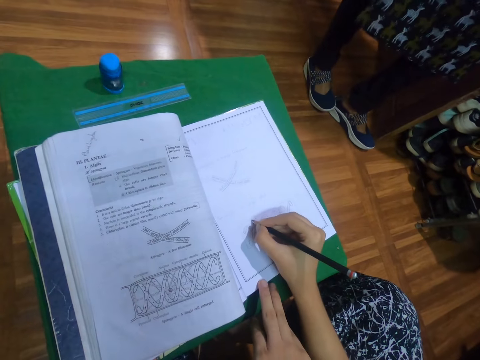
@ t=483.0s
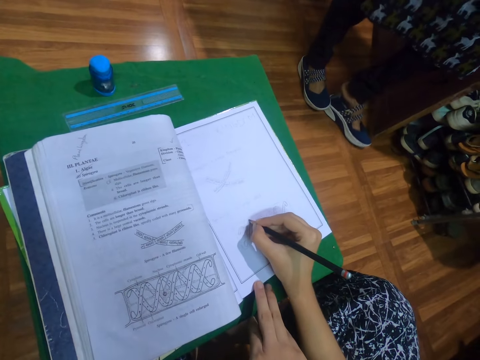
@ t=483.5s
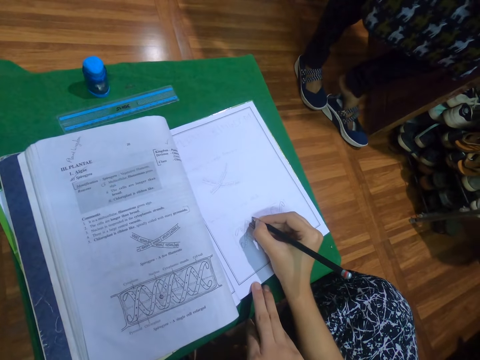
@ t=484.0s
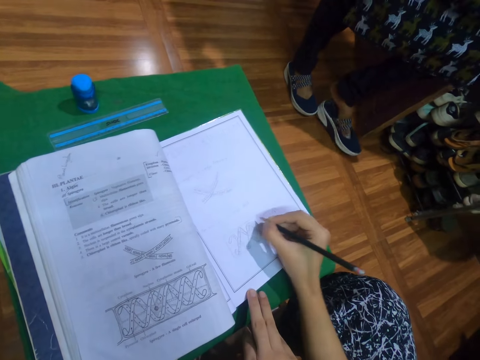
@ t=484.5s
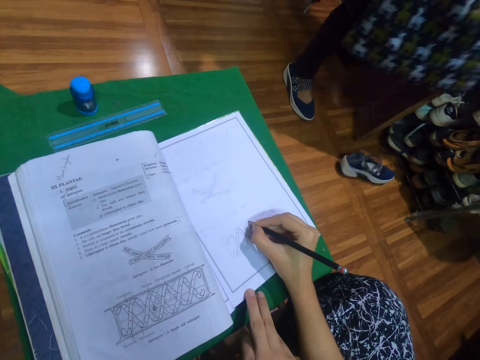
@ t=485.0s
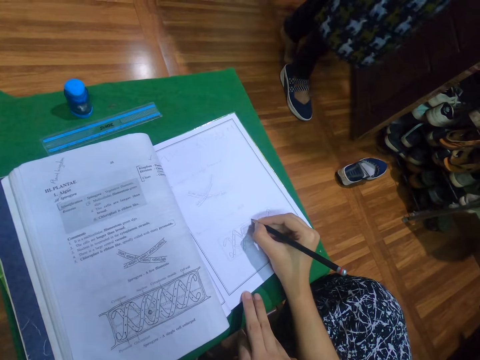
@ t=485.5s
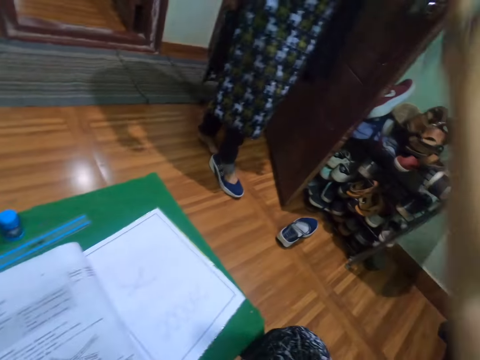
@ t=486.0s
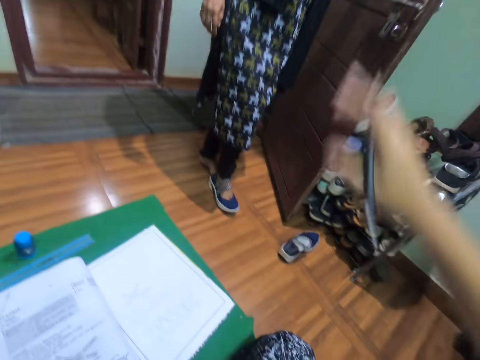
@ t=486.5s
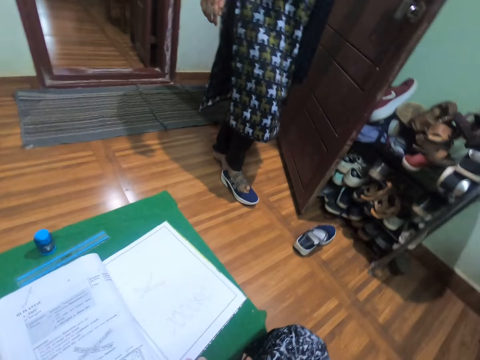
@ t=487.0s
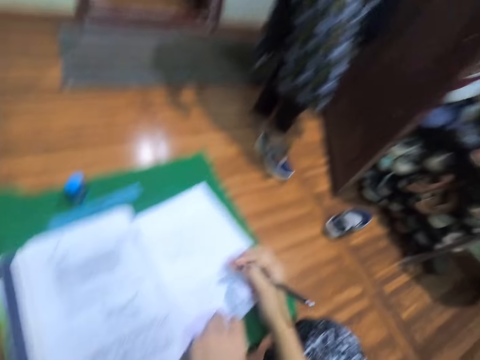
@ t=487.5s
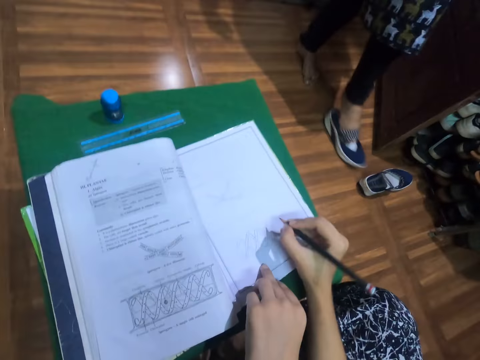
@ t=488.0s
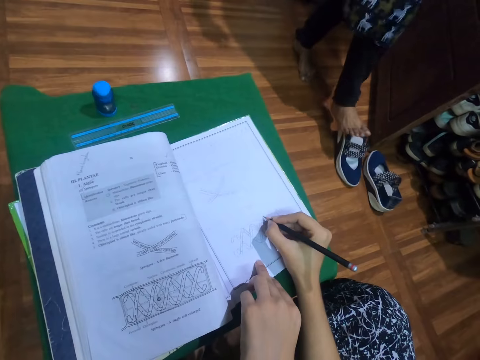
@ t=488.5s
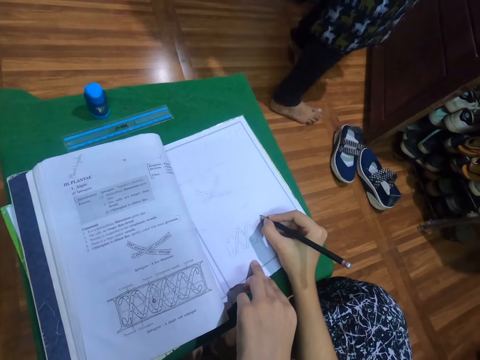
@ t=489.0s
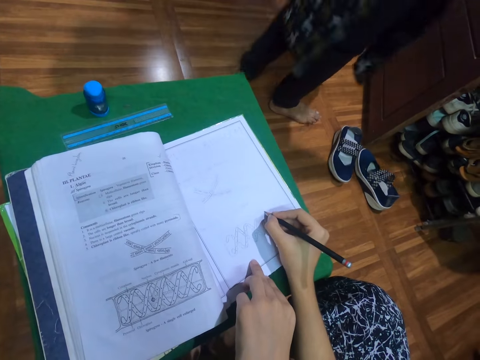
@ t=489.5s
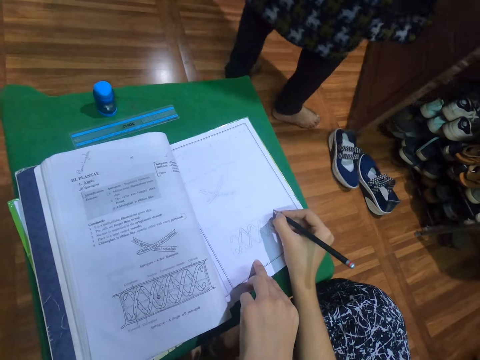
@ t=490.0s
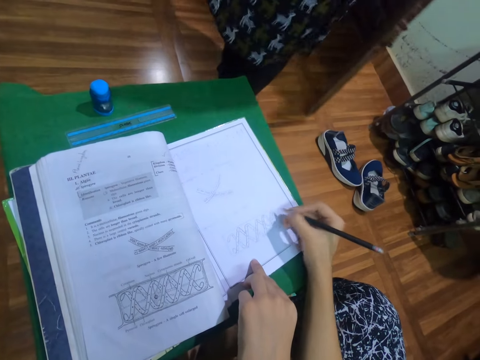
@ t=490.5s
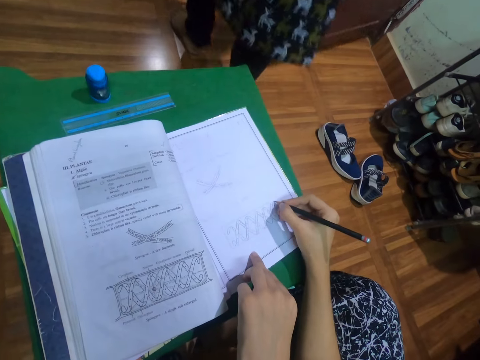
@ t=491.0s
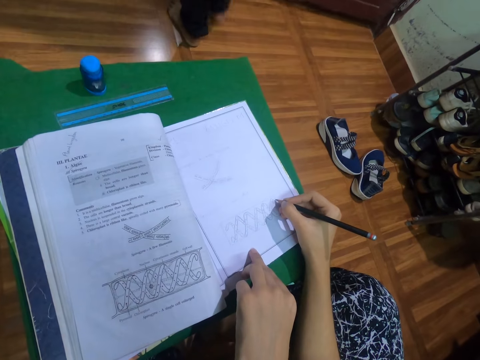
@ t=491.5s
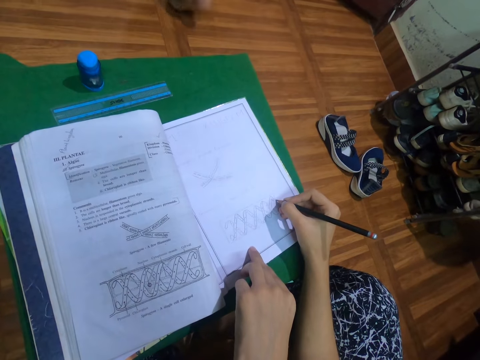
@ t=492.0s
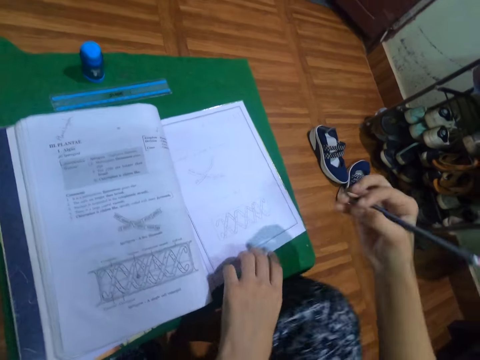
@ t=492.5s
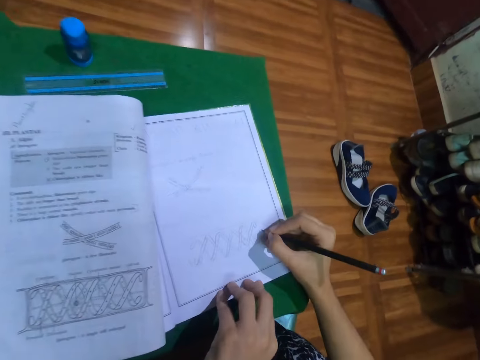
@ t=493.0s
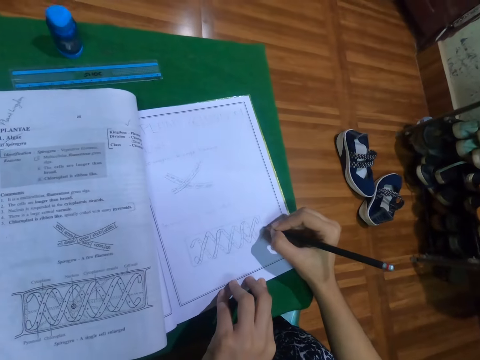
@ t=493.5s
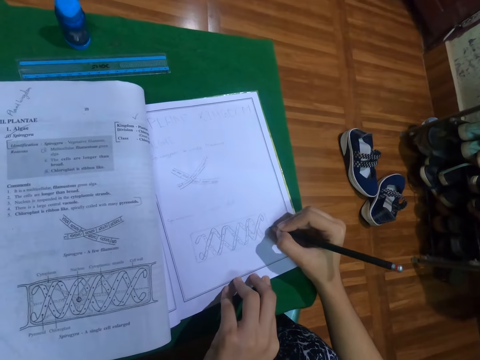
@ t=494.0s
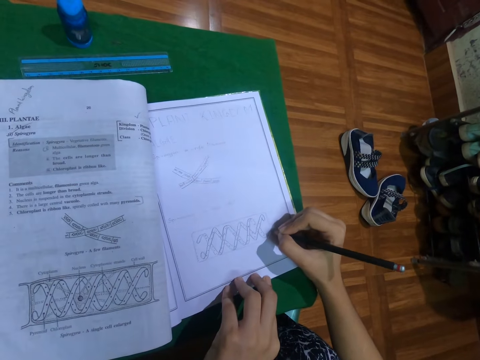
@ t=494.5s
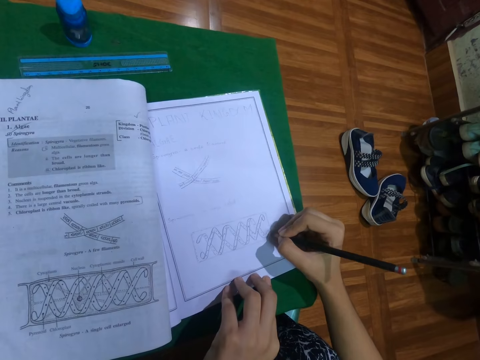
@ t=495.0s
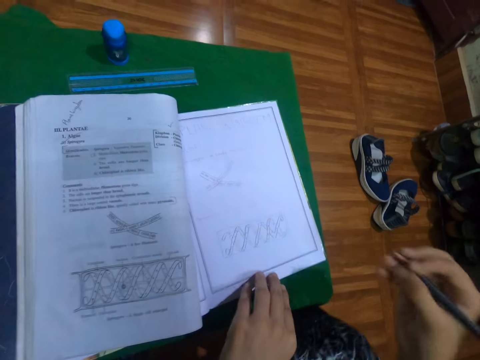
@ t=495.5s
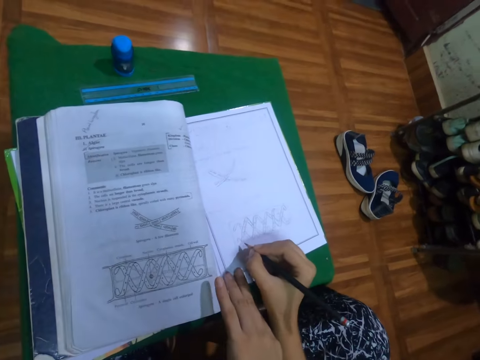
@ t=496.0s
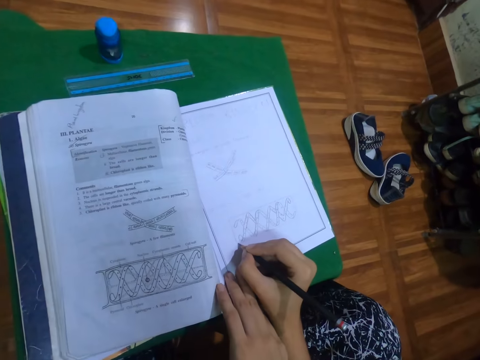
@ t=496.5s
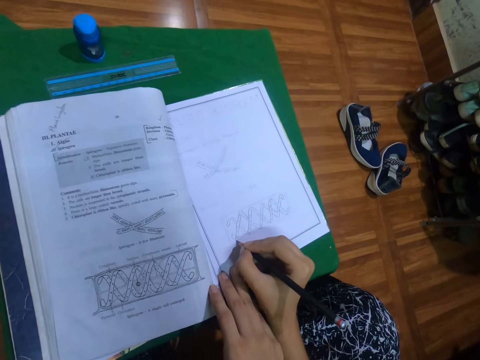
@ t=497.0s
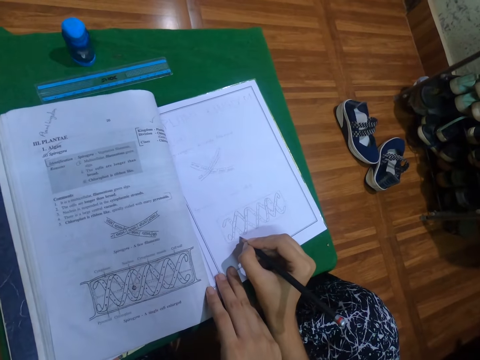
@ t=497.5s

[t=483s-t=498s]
The woman places her left leg on the floor of the apartment. The camera wearer gesticulates with her right hand. The woman removes a shoe from her right leg with her left leg. The camera wearer draws in the book with the pencil in her right hand and places her left hand on the book on the table. The woman places her right leg on the floor. The woman closes the door with her right hand.

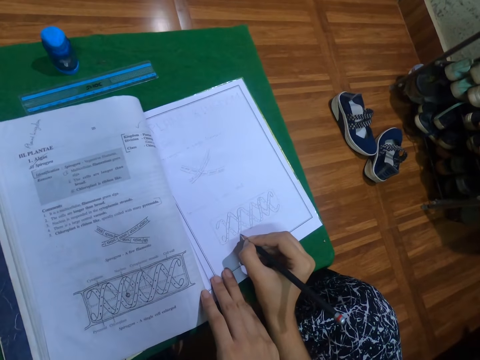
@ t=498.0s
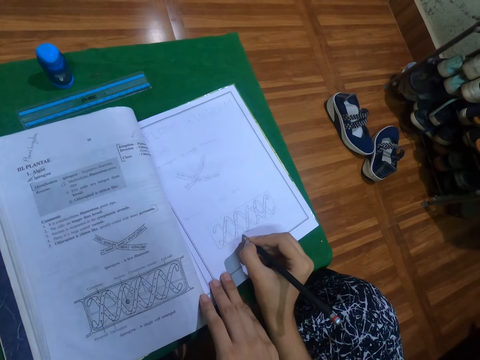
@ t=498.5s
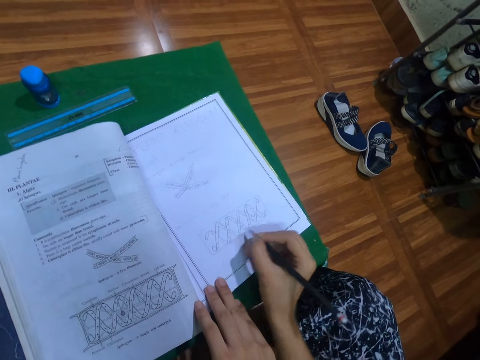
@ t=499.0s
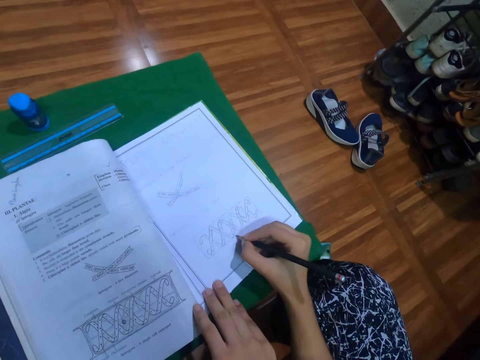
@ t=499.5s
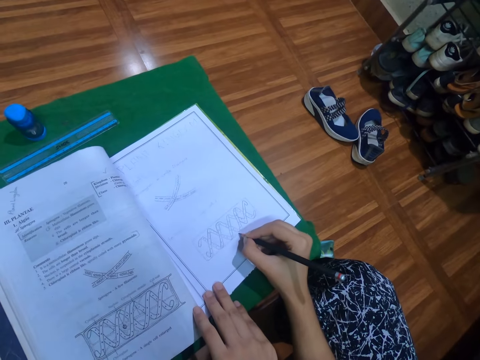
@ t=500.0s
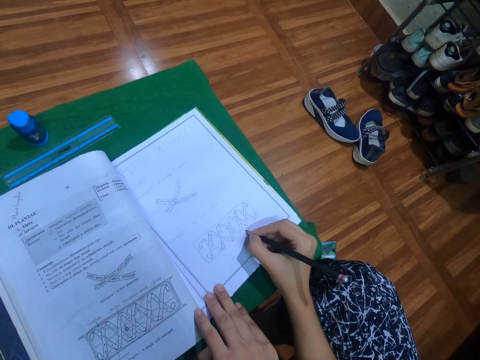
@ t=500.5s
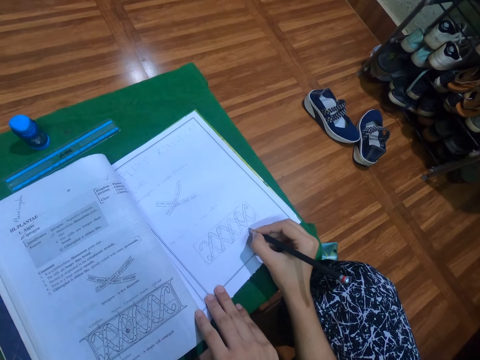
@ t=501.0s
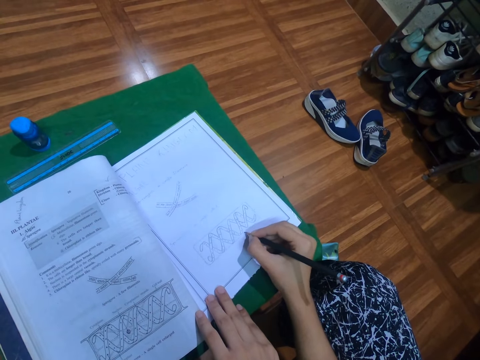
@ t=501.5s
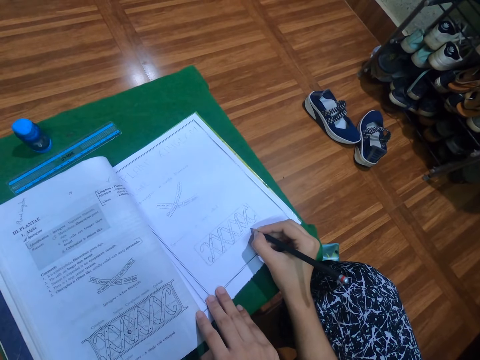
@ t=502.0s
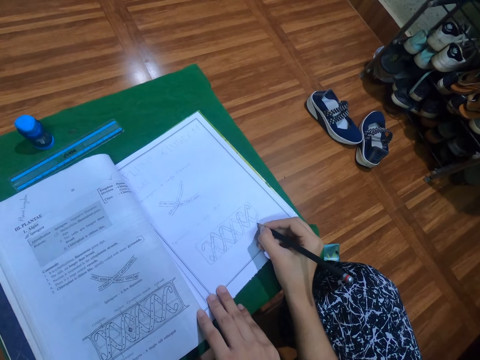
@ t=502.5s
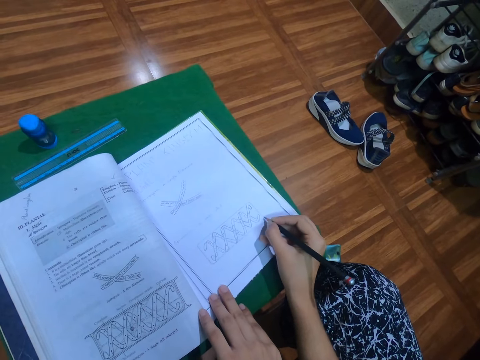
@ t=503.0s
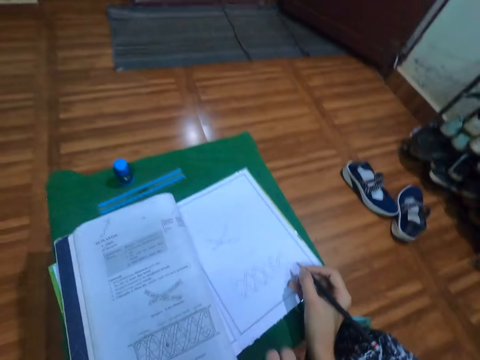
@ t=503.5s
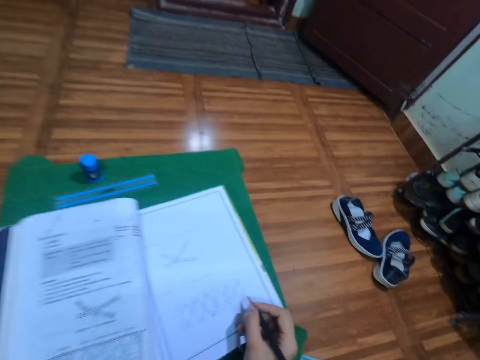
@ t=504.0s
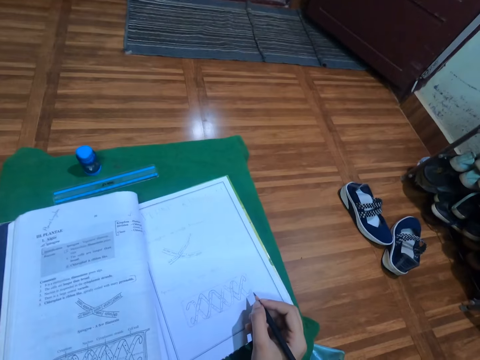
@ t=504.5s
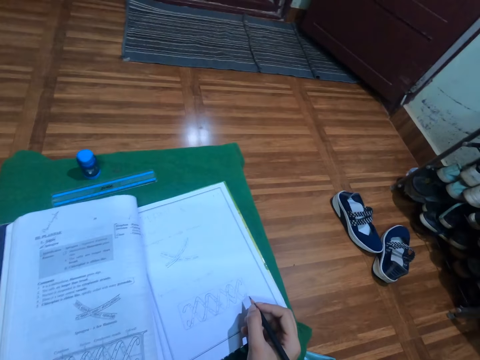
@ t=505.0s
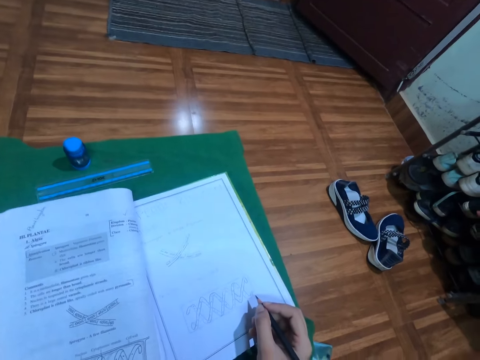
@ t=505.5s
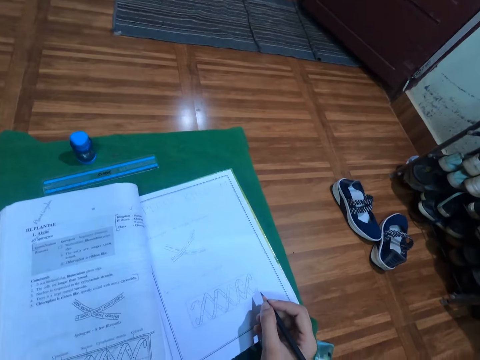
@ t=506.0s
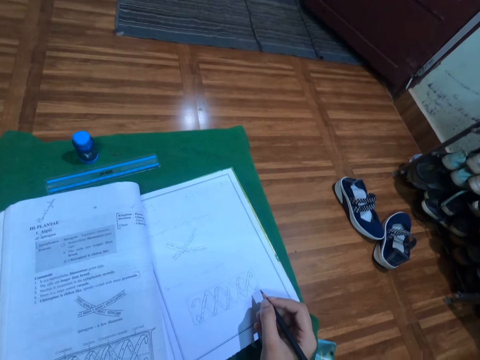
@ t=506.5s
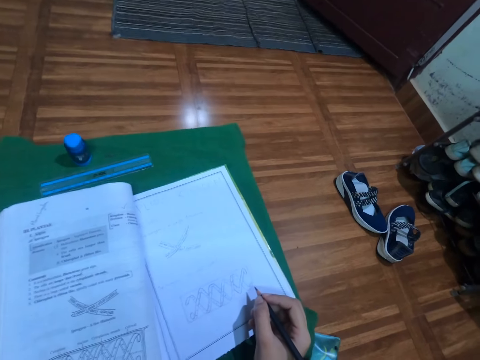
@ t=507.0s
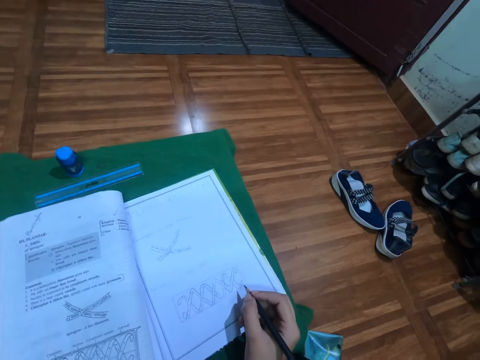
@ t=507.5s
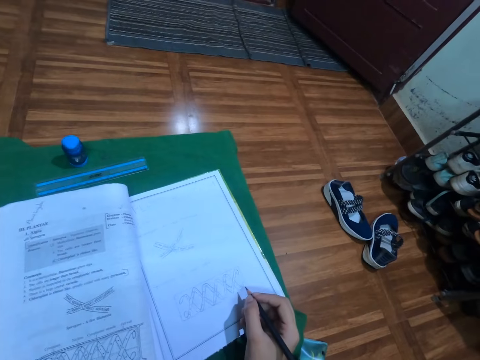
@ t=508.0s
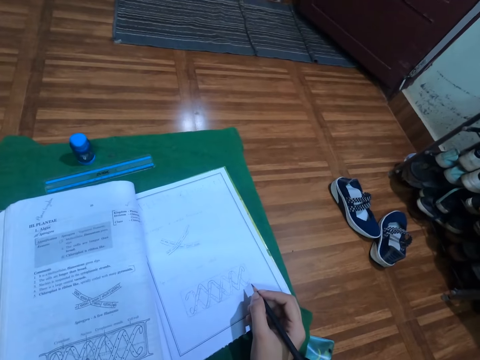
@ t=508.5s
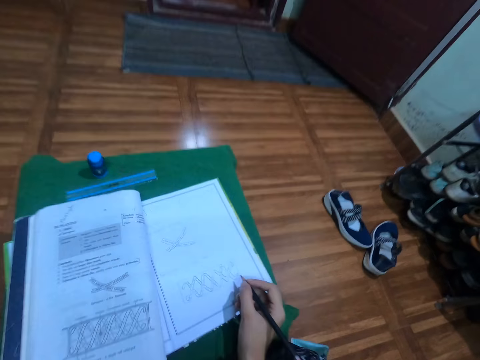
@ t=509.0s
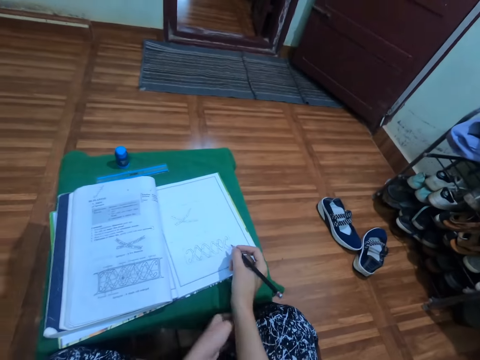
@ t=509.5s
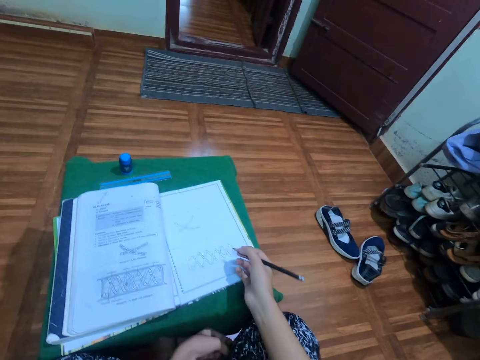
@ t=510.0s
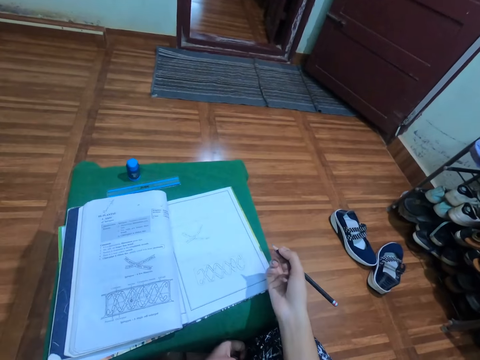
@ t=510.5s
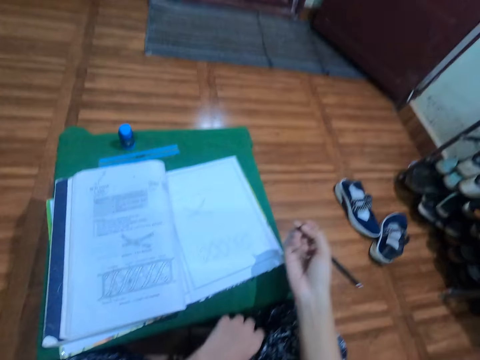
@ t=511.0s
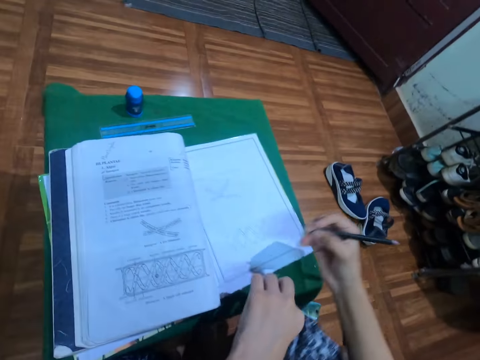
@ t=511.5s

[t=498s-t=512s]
The camera wearer scratches her right leg with her left hand.
